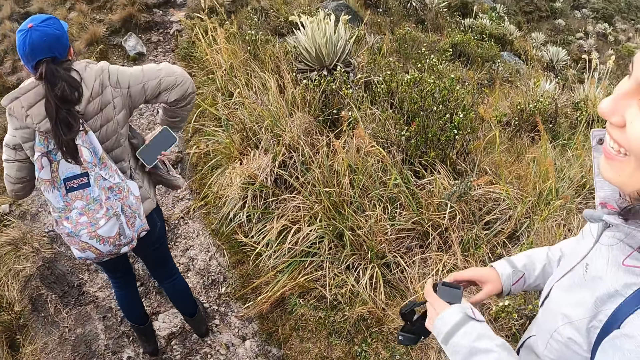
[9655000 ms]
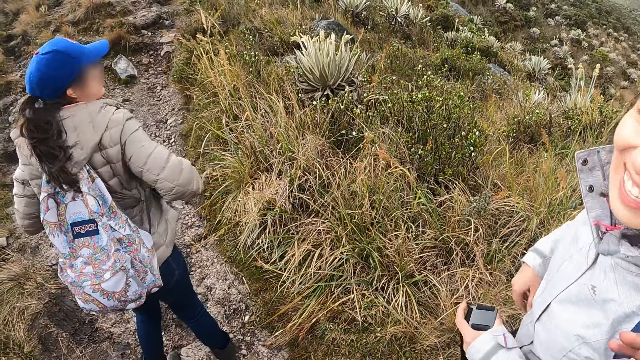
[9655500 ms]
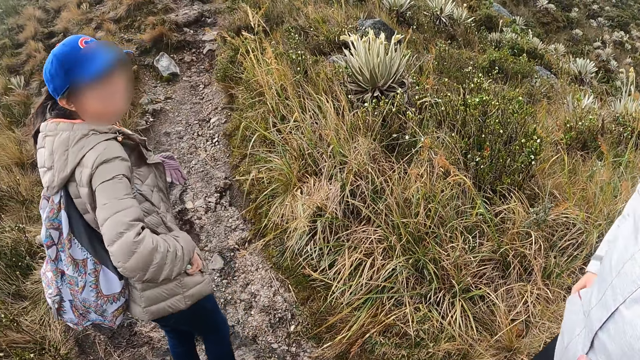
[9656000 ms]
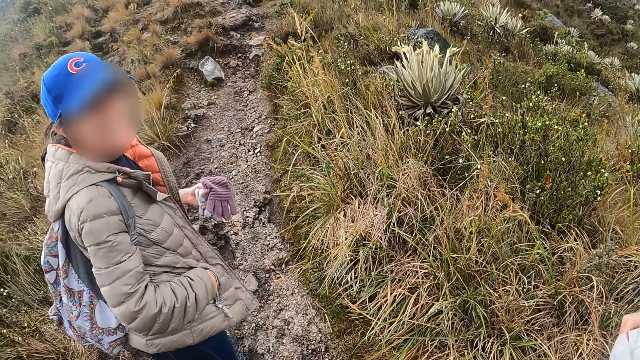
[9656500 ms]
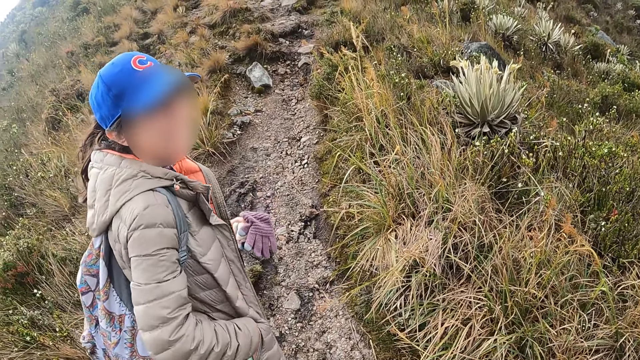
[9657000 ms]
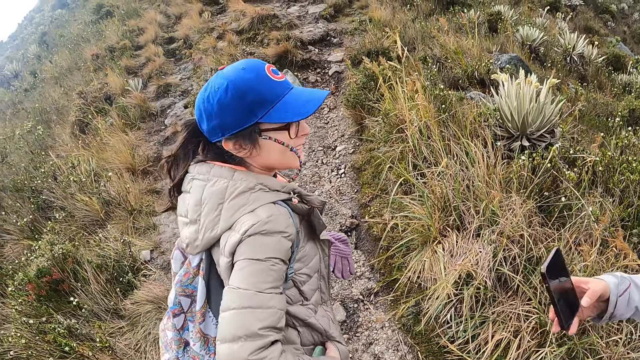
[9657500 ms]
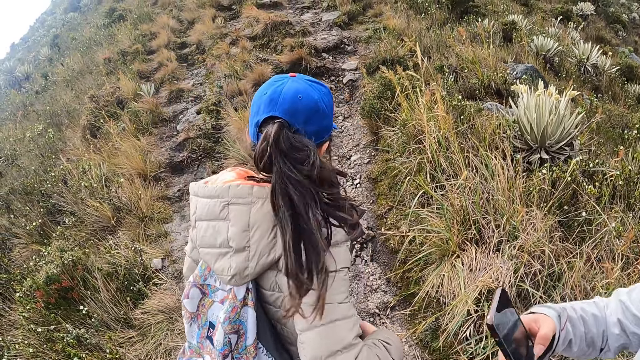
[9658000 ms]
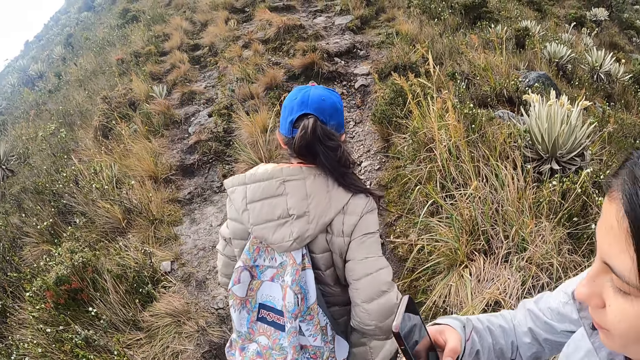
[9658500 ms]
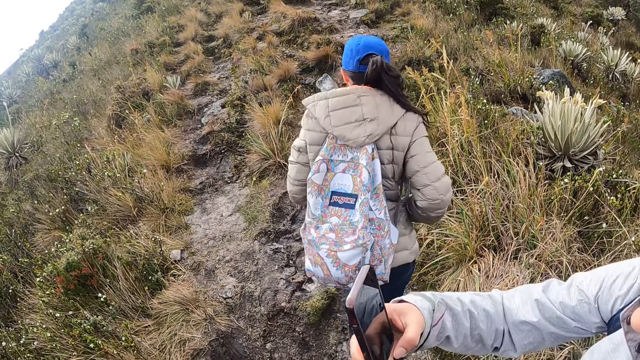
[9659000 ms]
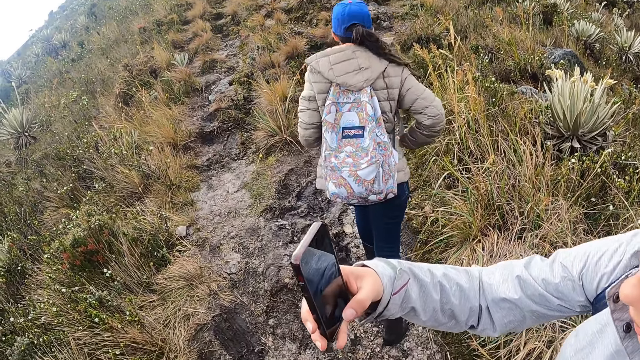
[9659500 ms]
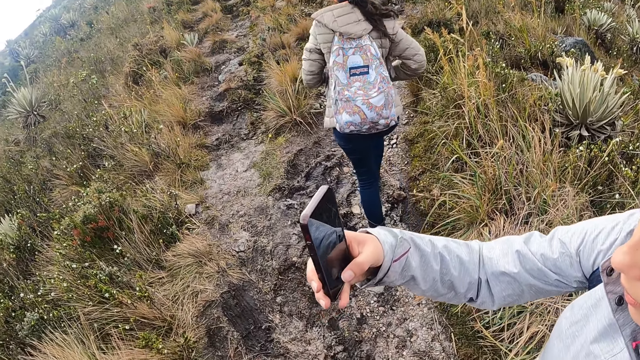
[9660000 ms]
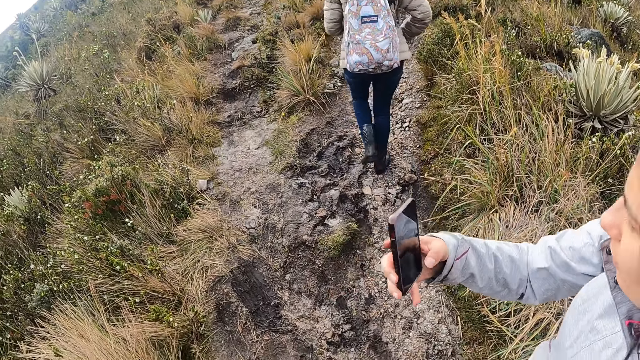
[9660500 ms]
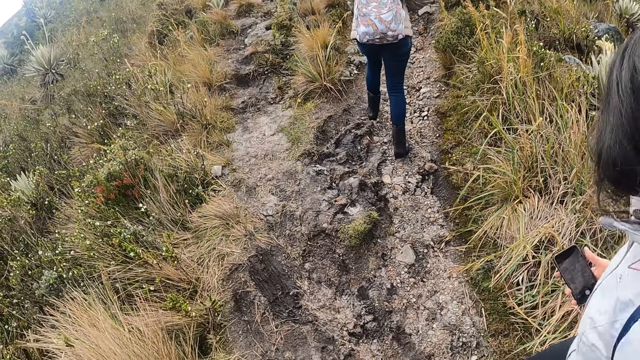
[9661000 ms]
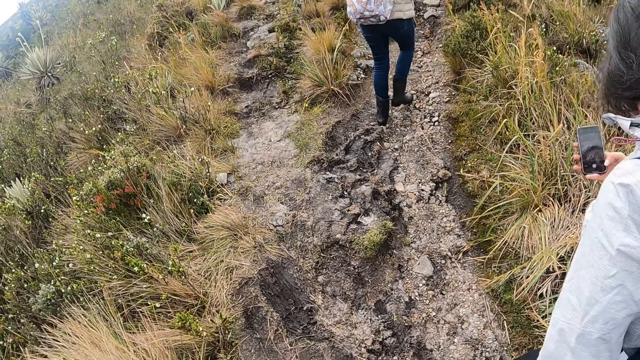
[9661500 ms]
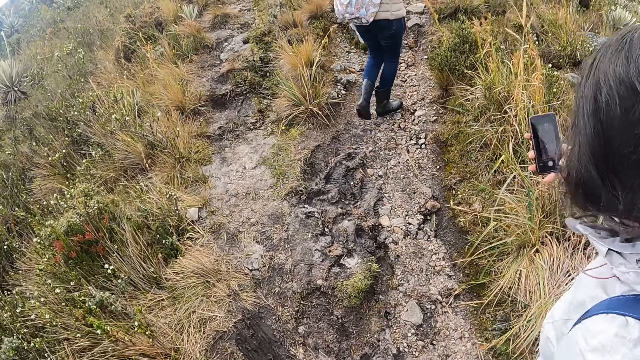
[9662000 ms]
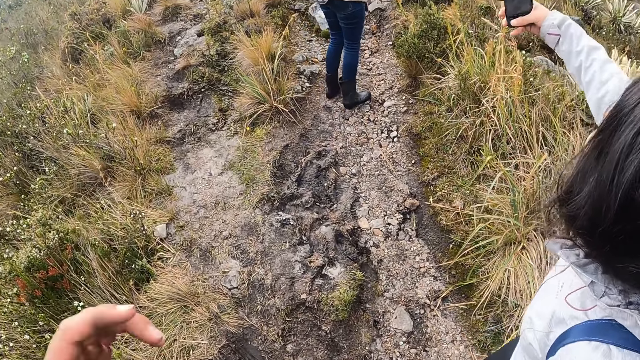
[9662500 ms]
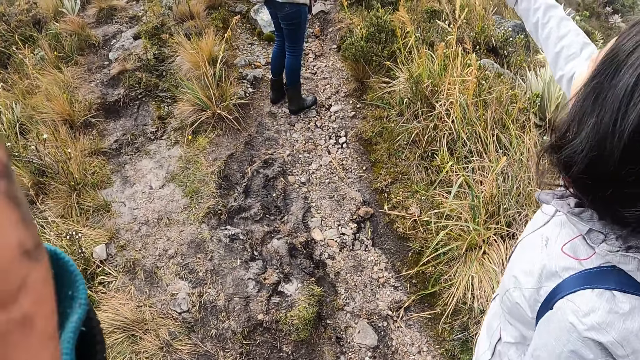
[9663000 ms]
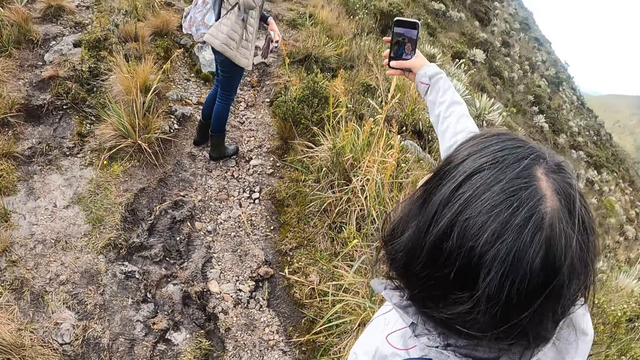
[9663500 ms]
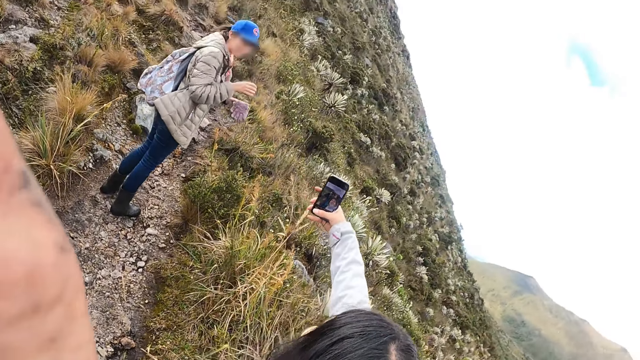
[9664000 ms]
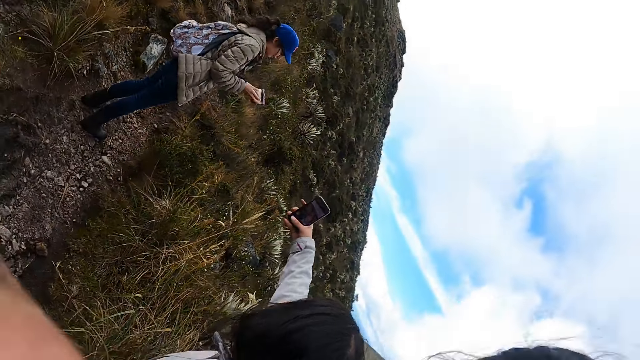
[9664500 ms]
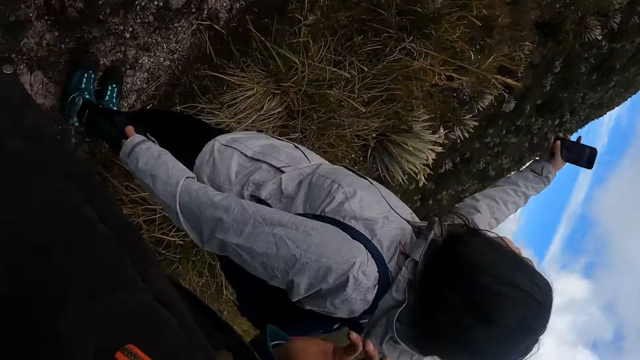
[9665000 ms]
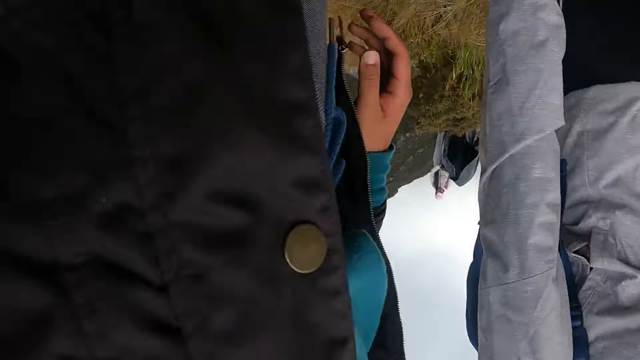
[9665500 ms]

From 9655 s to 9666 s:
The woman puts the phone into the pocket of her jacket with her right hand. The other woman removes a phone from a pocket of her jacket with her right hand and operates the phone in her right hand. The other woman takes a selfie. The camera wearer walks up the hill along the hill trail. She removes a camera from her head with her left hand.

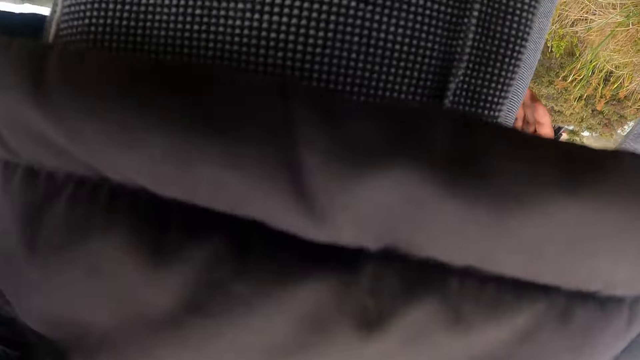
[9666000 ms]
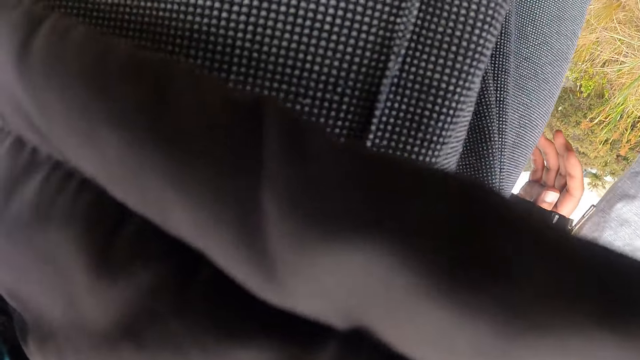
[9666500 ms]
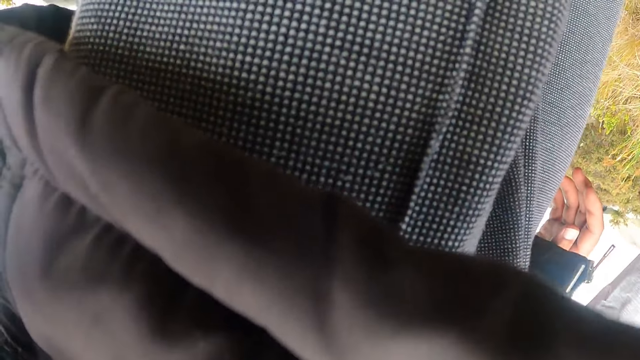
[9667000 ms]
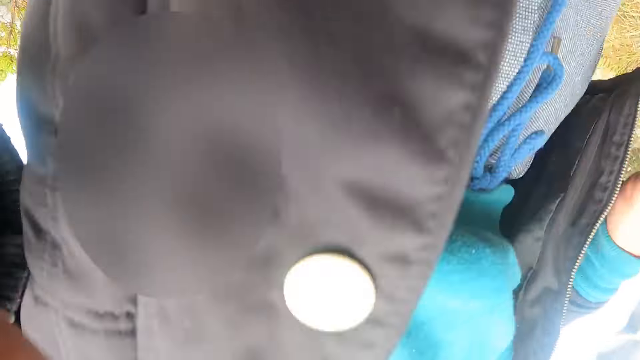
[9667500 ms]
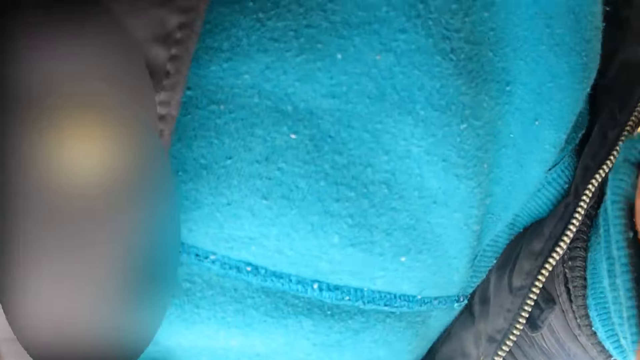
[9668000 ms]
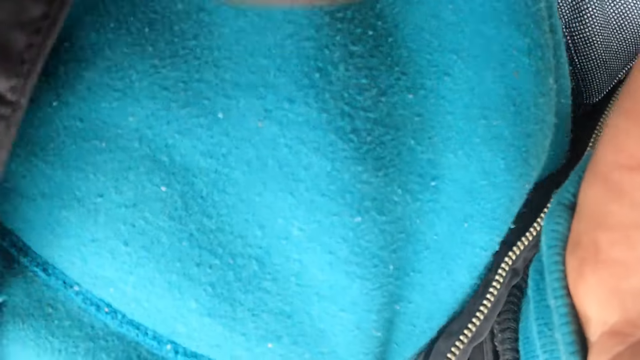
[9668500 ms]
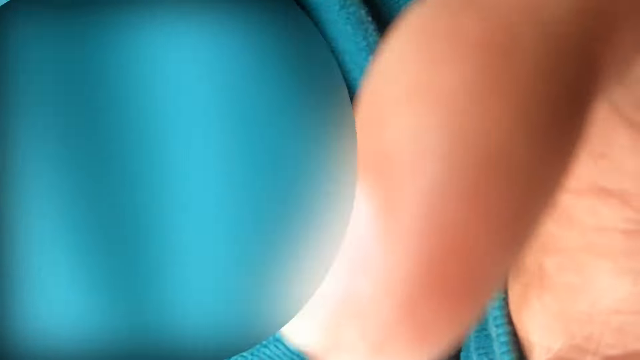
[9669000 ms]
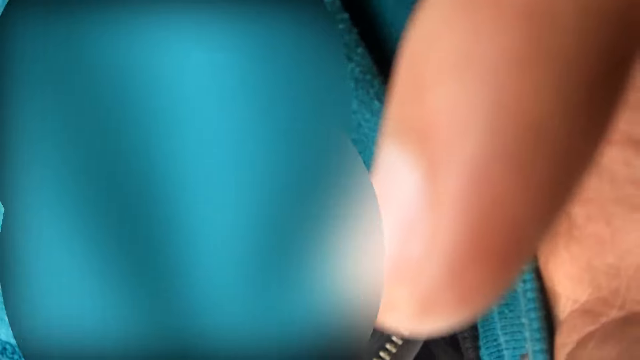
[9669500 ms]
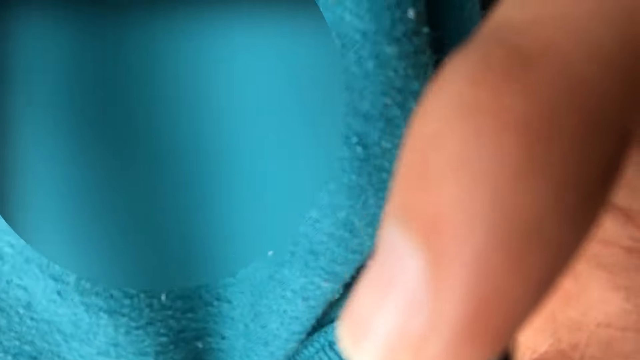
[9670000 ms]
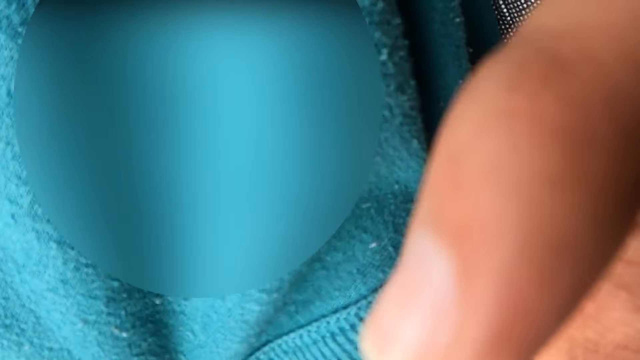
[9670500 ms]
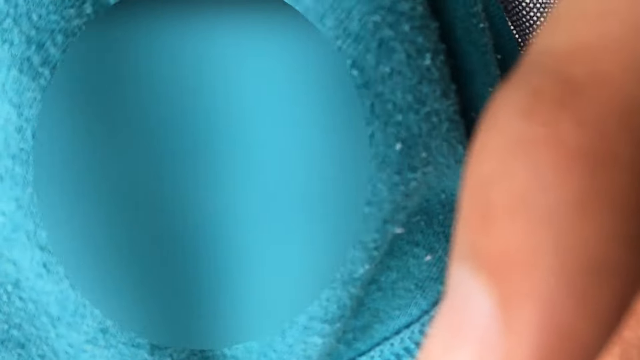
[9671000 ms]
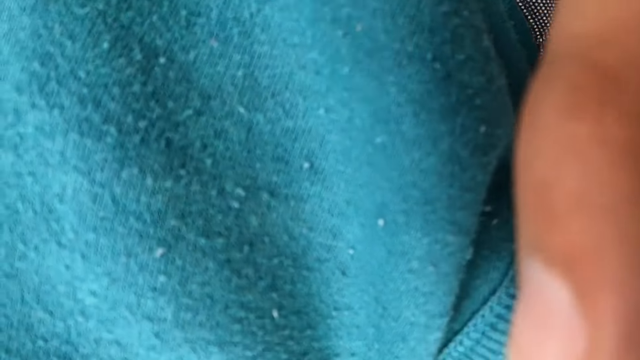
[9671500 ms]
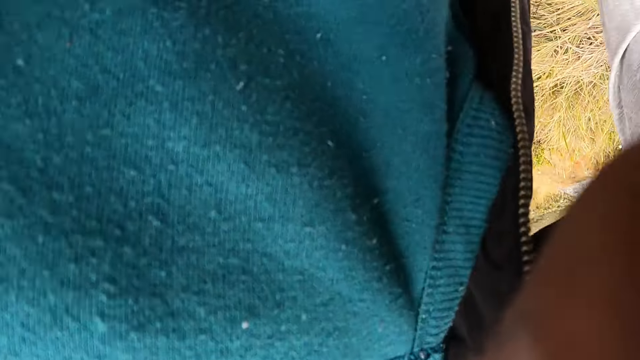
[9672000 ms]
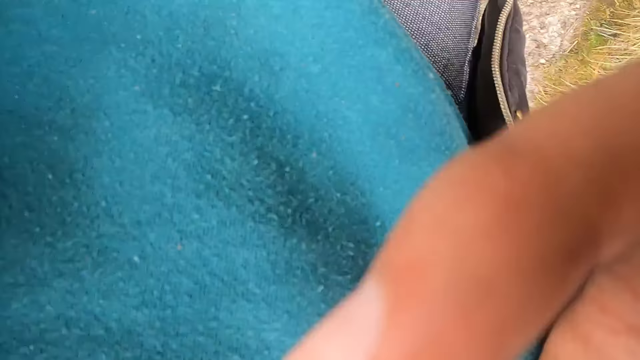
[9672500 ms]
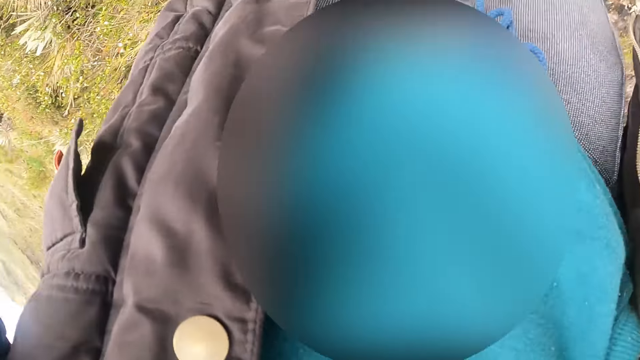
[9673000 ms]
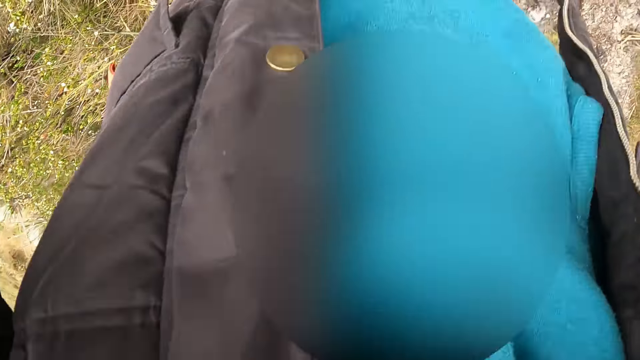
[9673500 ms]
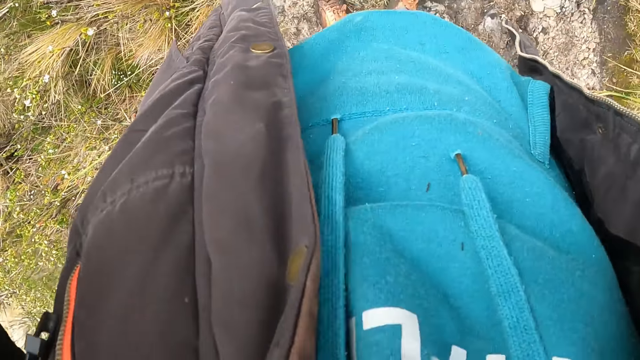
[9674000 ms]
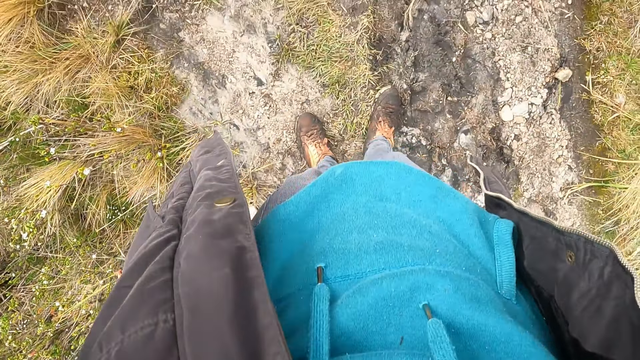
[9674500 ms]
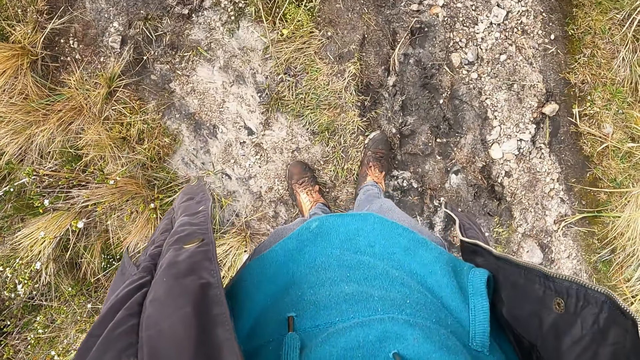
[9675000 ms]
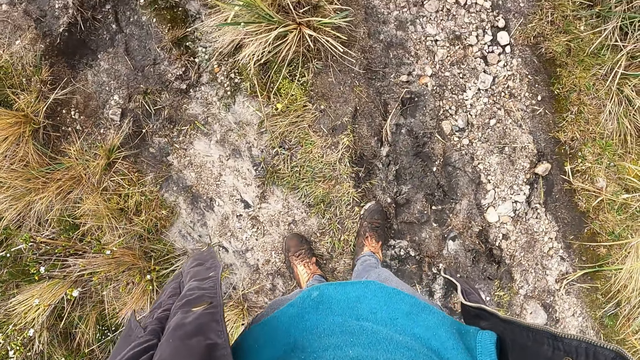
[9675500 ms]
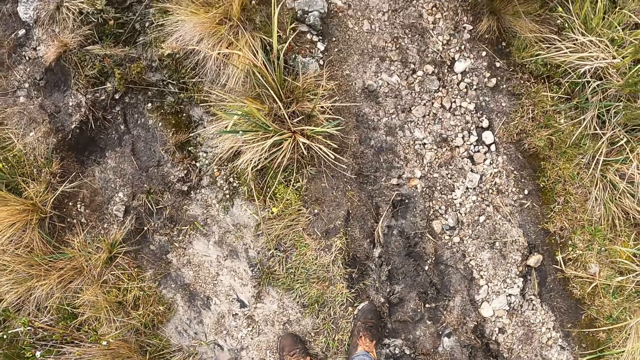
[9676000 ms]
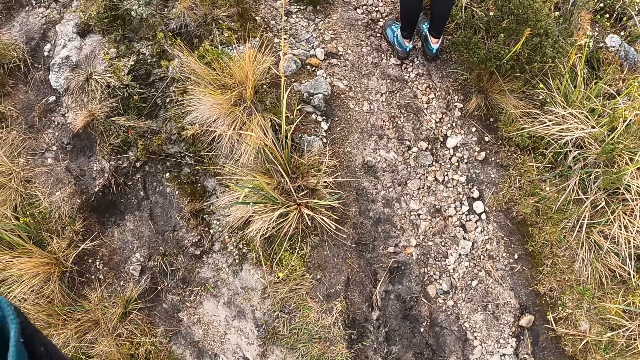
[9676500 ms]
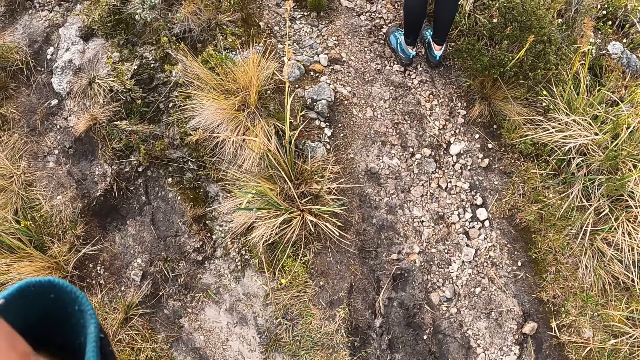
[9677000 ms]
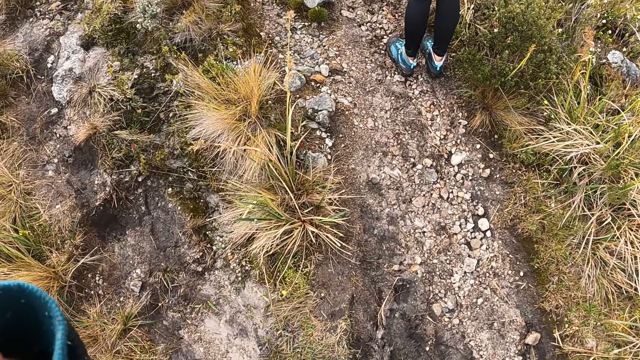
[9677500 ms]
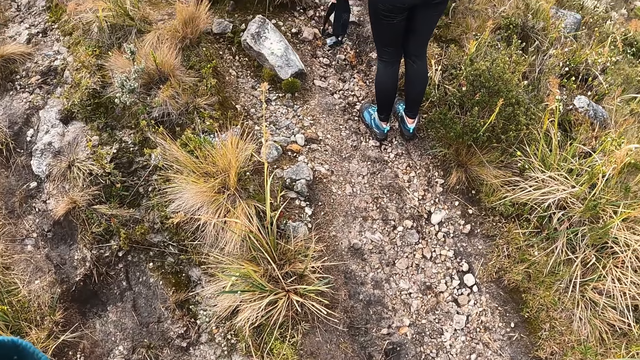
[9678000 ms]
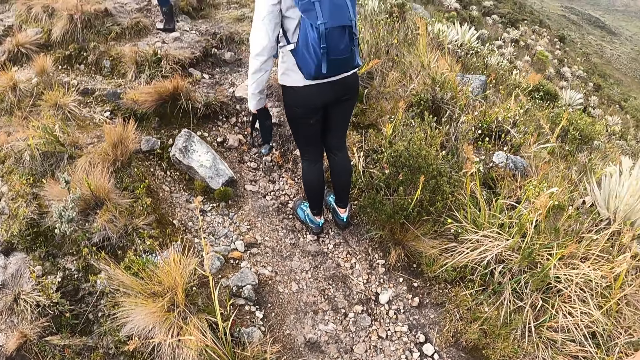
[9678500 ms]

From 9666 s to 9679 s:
The camera wearer holds the camera in both hands. She wears the camera on her head with both hands. She adjusts the camera.
